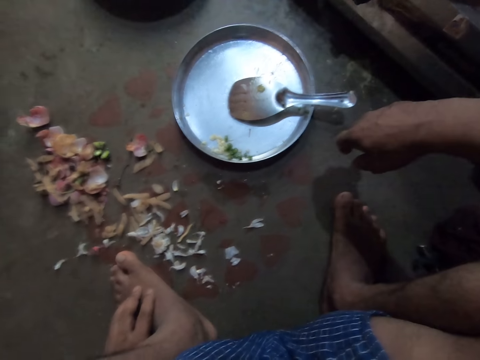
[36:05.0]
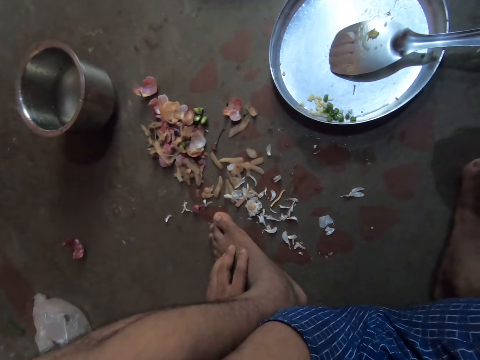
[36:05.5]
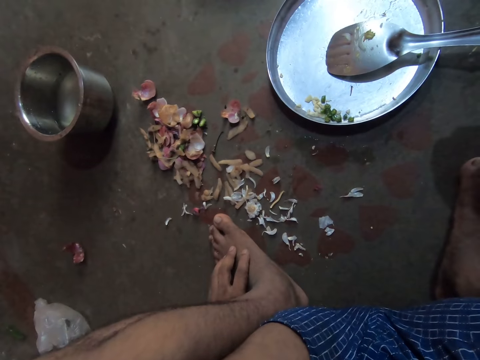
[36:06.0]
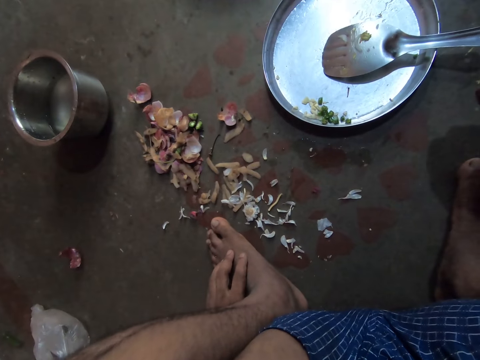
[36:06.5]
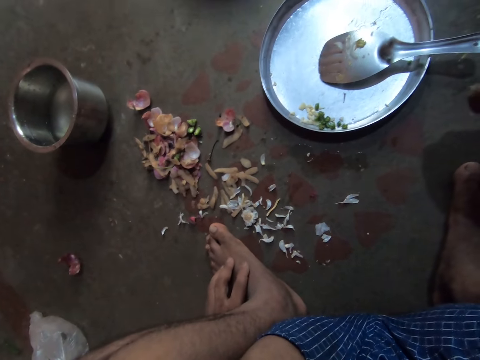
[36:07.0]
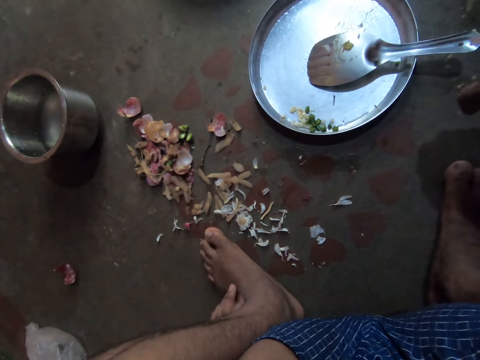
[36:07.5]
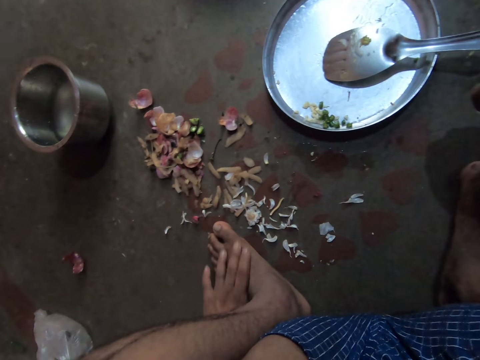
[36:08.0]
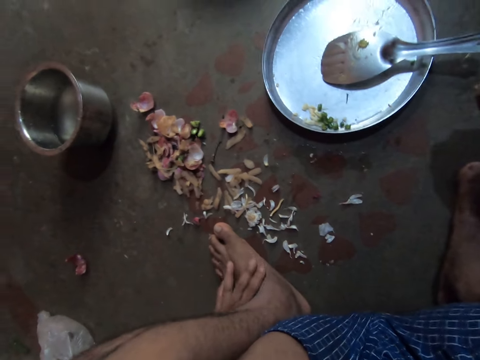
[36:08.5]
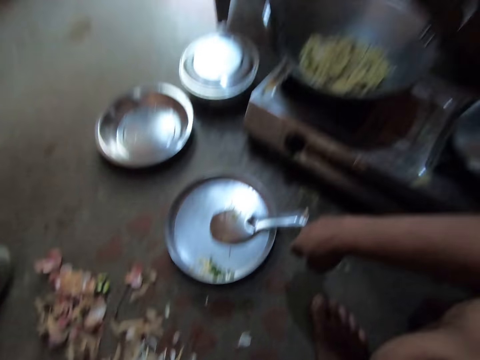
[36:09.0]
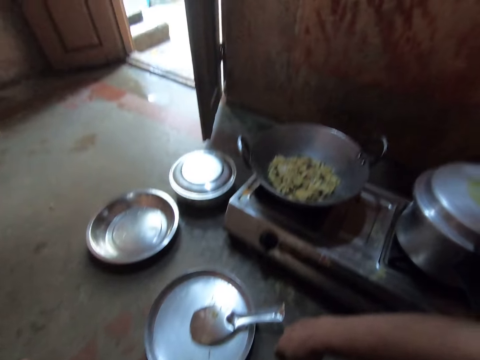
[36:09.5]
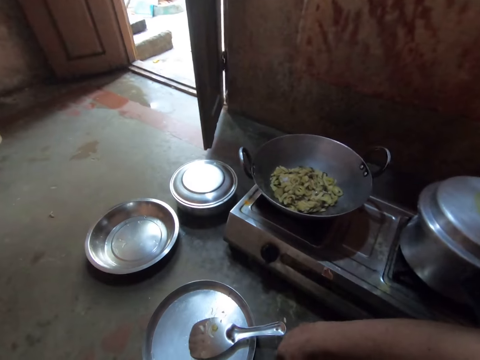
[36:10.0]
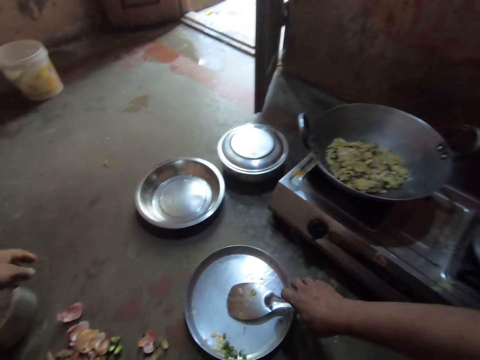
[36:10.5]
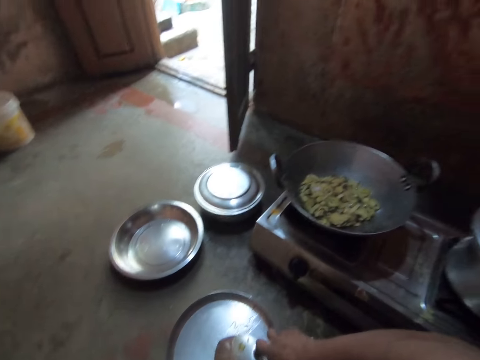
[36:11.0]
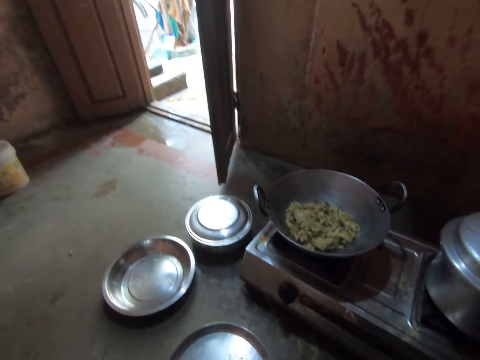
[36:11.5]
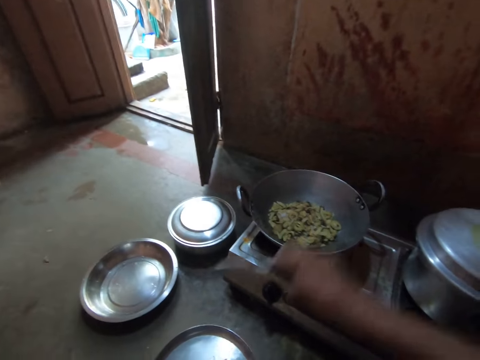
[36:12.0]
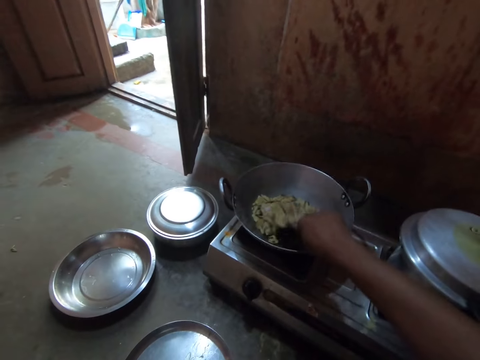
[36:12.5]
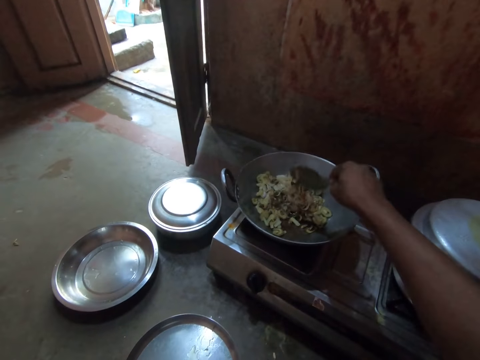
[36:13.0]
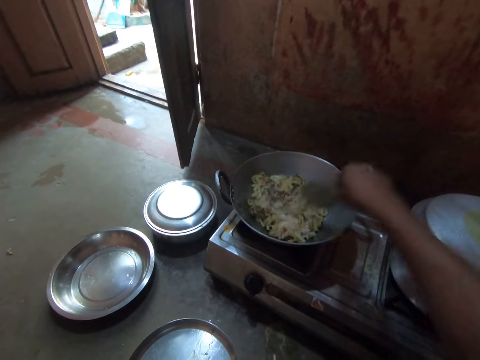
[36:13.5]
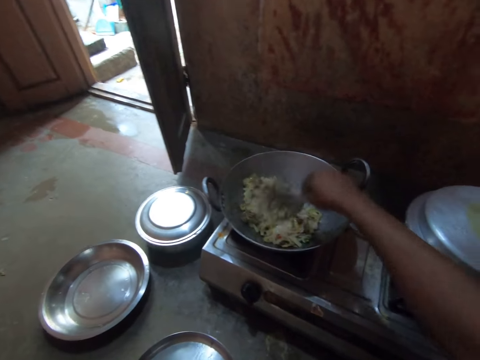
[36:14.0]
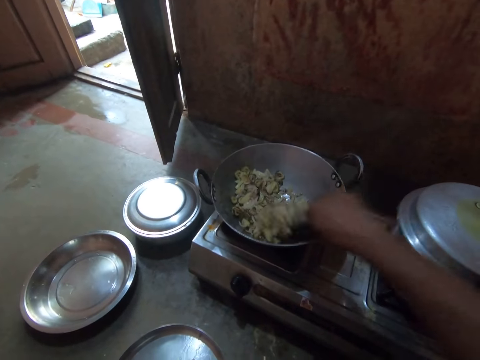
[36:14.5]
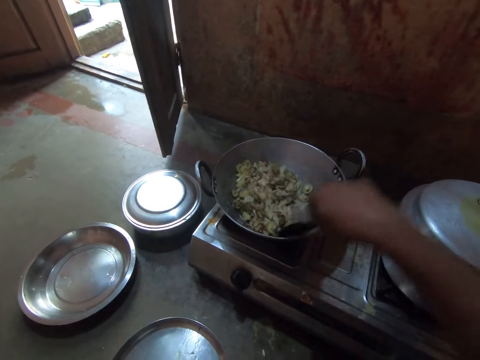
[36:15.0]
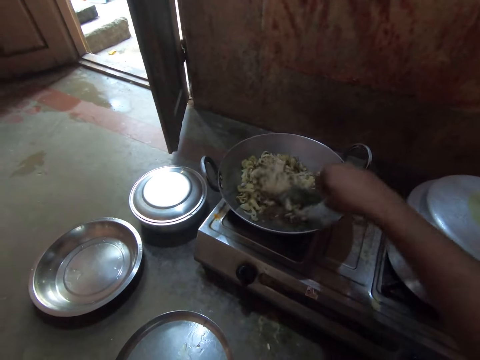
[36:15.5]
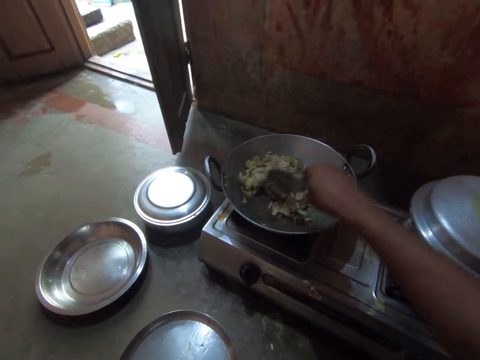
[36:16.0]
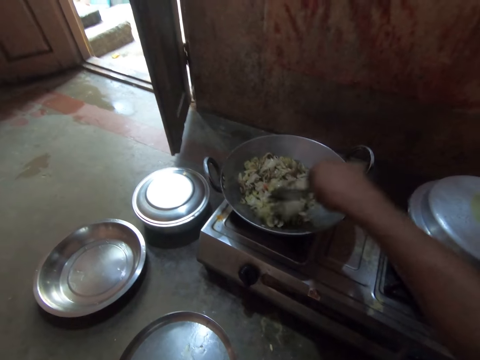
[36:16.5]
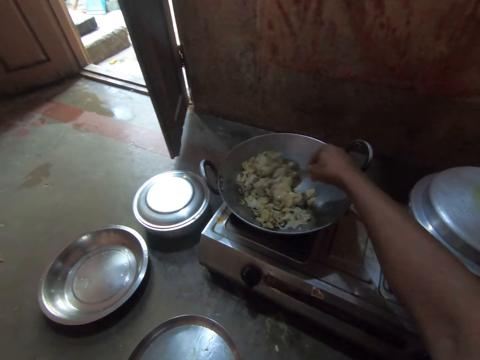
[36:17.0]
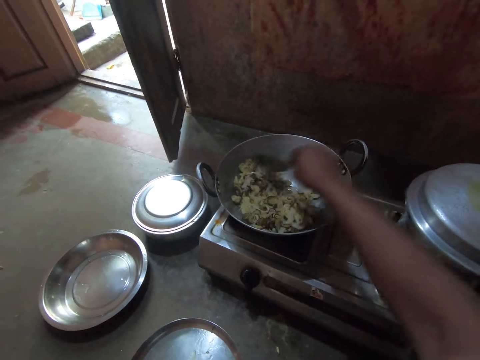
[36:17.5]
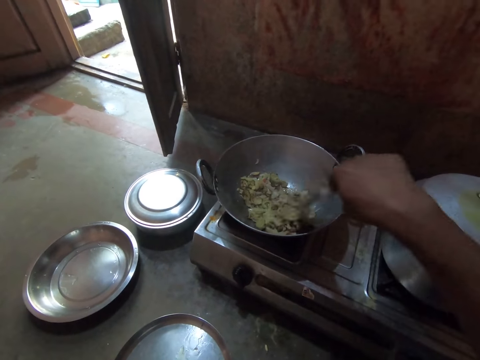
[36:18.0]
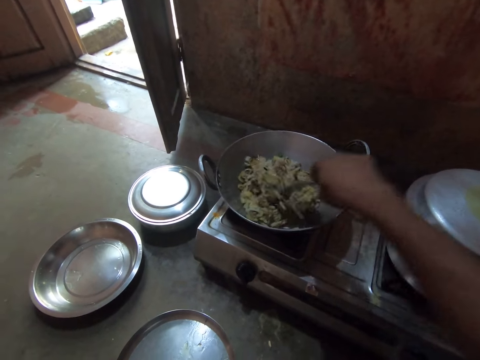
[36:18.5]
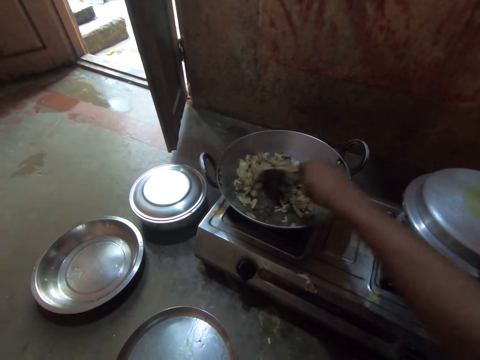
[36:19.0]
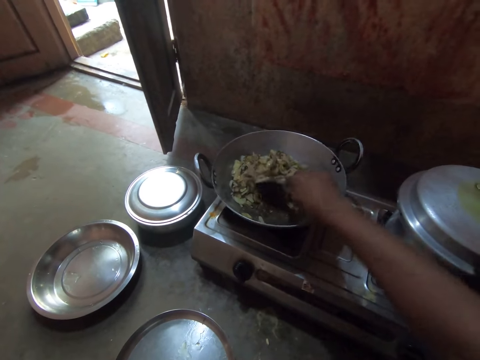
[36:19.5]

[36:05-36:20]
The camera wearer scratches his foot. He stares at the deep frying pan. He picks up a steel flat cooking spoon. He stirs all the vegetables in the deep frying pan with the spoon.

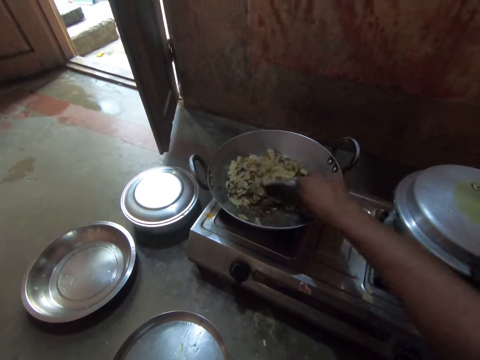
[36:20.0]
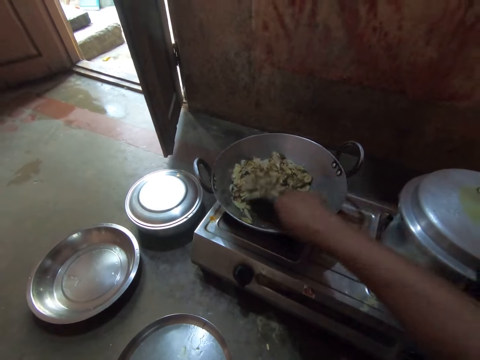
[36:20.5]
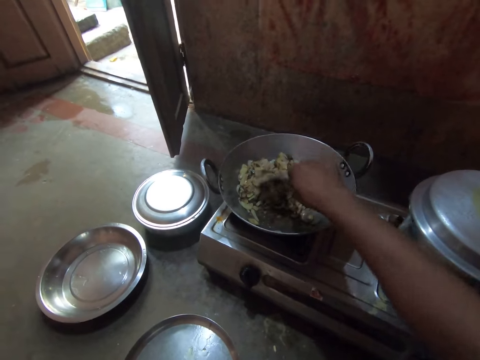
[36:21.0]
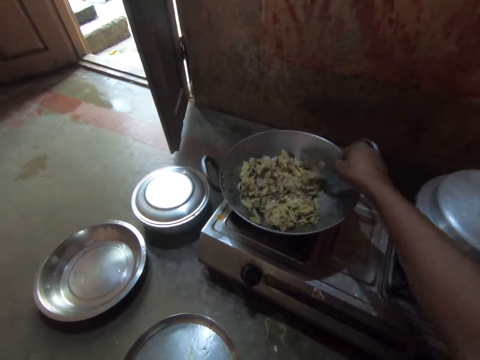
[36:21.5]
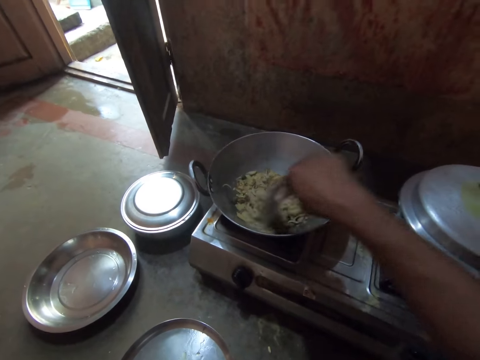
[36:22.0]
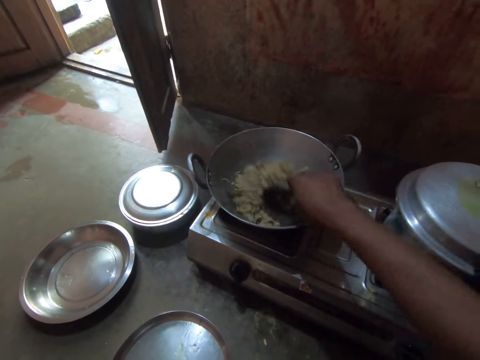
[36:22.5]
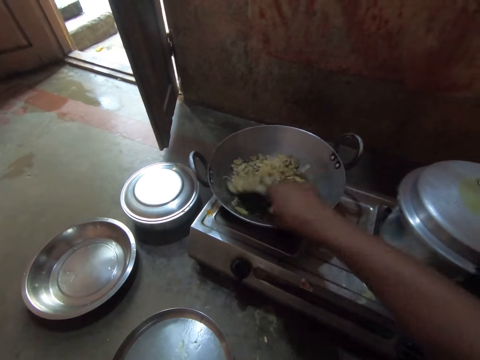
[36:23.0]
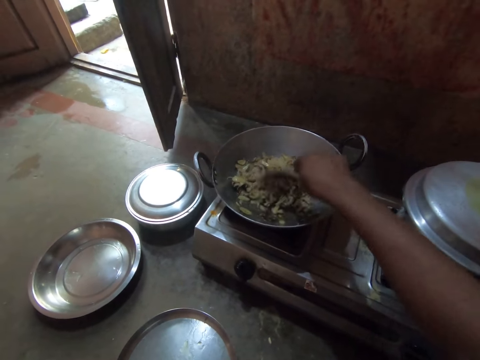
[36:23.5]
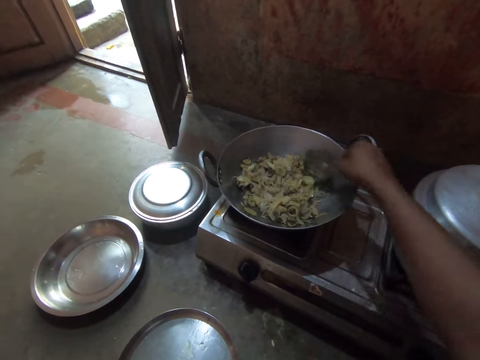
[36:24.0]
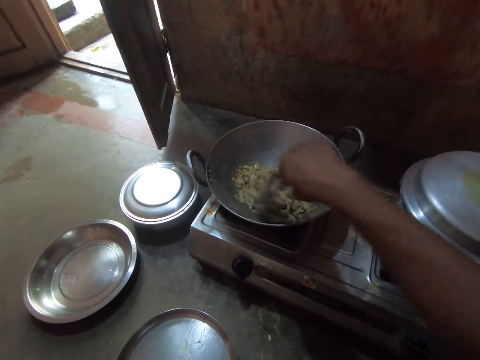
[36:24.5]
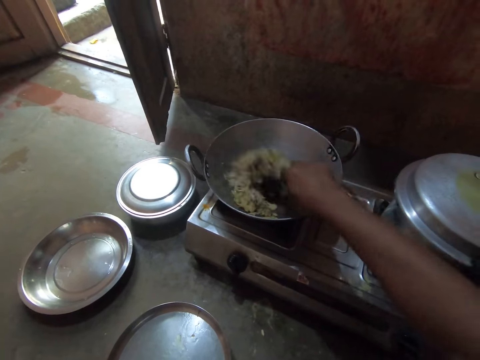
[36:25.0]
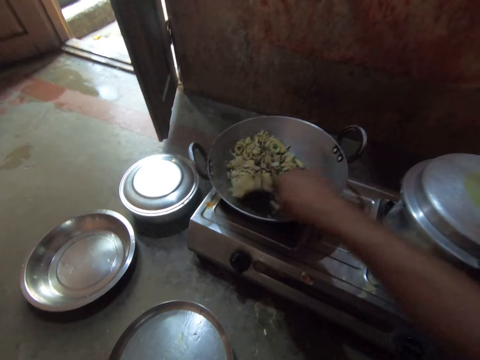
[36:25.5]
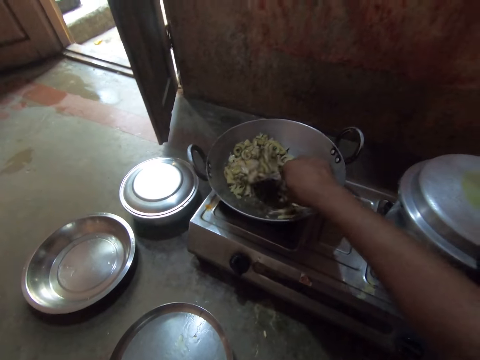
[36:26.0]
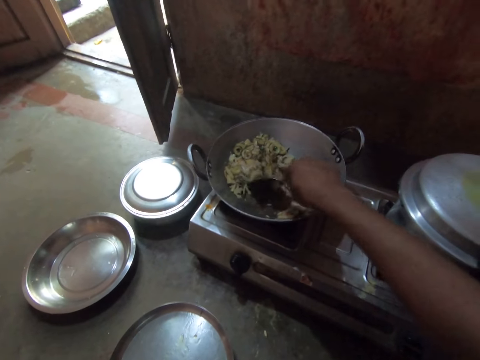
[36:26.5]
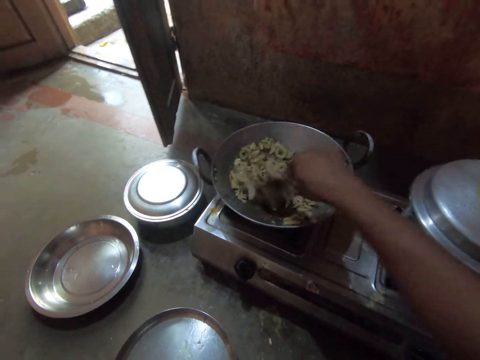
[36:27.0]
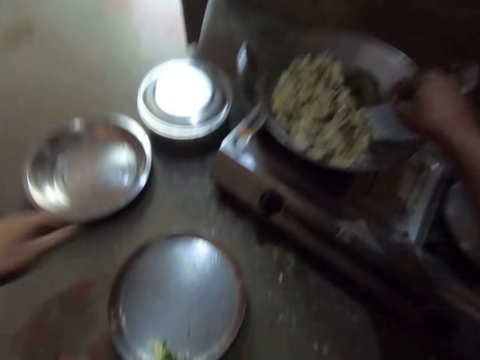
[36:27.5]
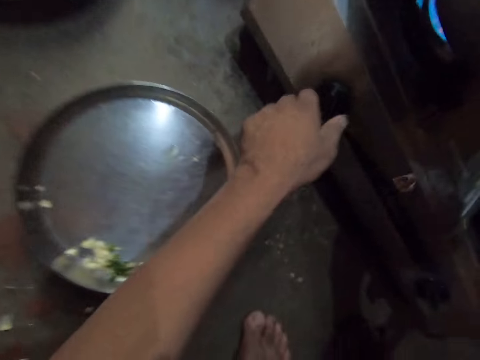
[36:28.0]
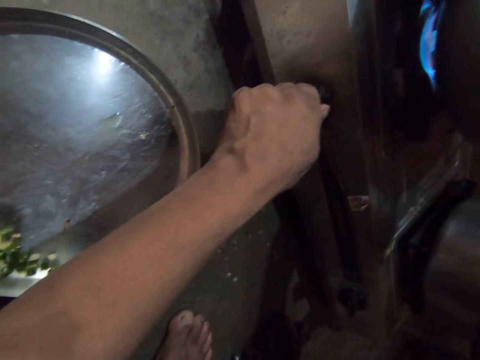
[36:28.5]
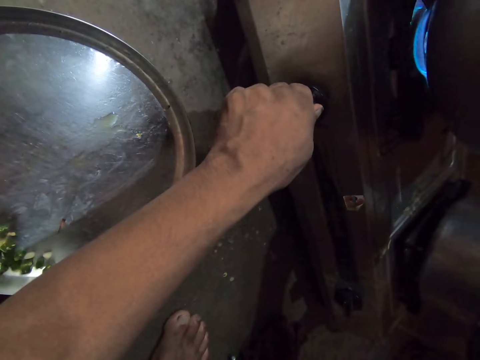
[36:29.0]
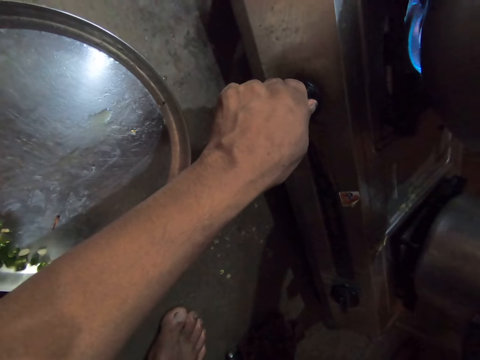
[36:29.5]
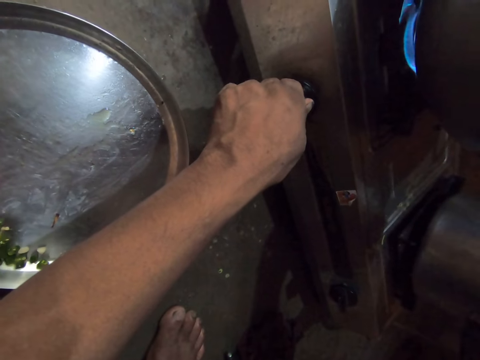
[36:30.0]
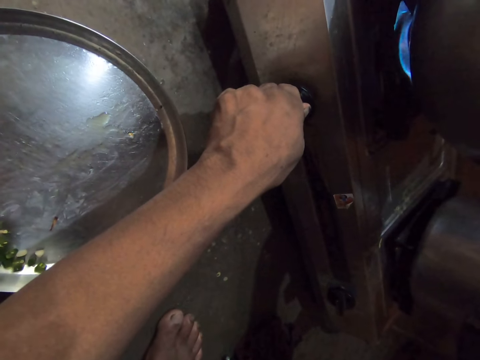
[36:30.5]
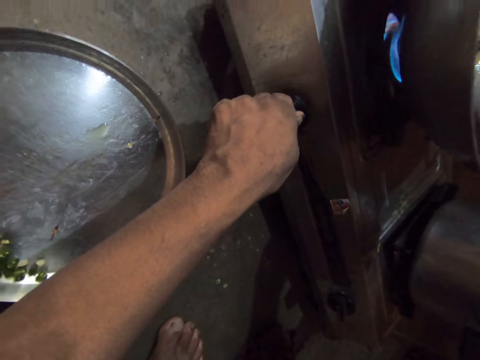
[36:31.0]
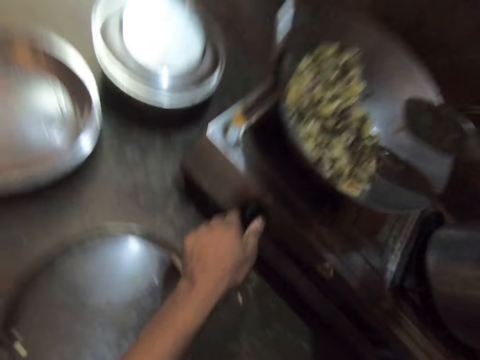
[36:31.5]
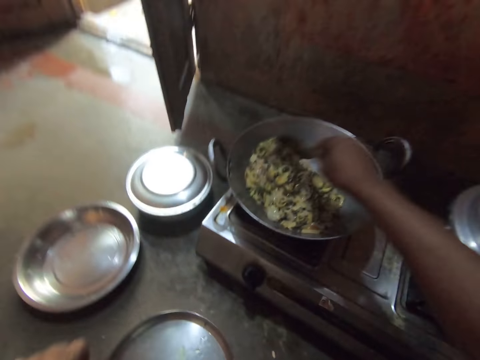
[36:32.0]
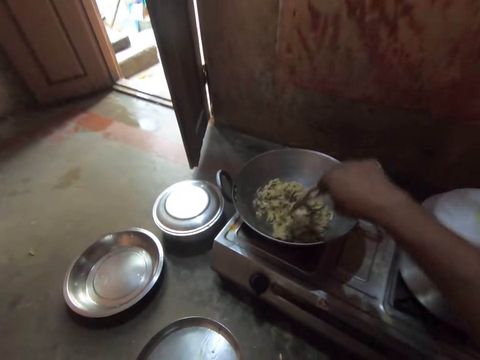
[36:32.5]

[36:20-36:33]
The camera wearer turns the knob on the gas cooker. They stir all the vegetables in a deep frying pan with a spoon.
